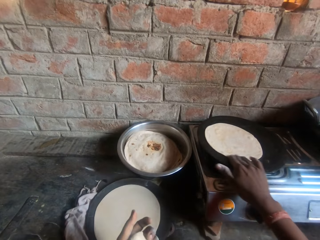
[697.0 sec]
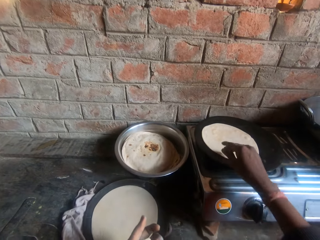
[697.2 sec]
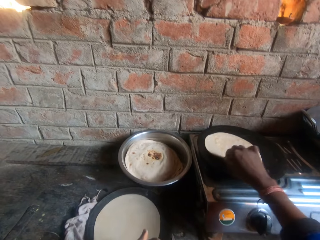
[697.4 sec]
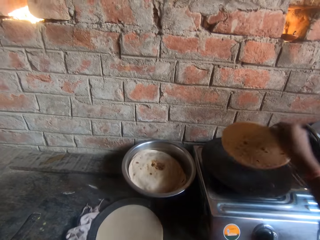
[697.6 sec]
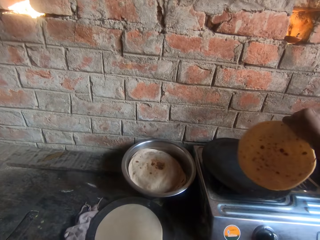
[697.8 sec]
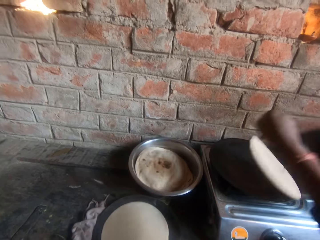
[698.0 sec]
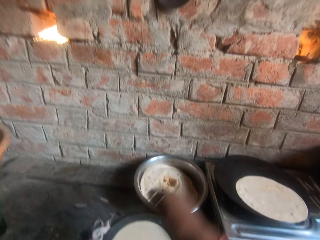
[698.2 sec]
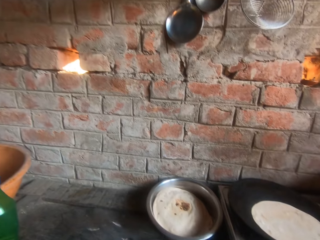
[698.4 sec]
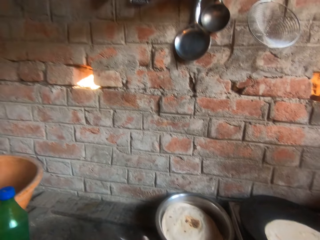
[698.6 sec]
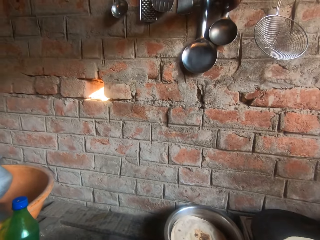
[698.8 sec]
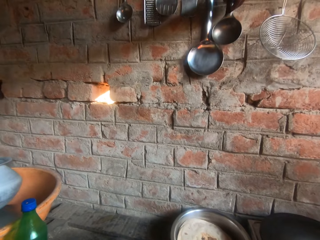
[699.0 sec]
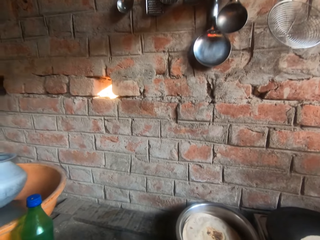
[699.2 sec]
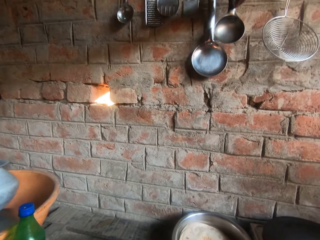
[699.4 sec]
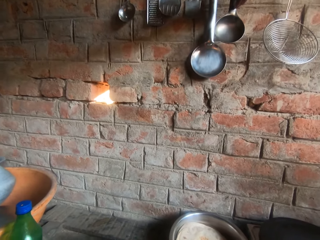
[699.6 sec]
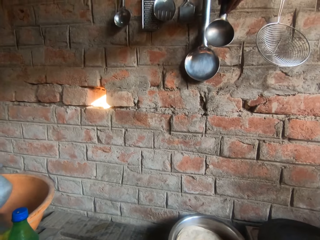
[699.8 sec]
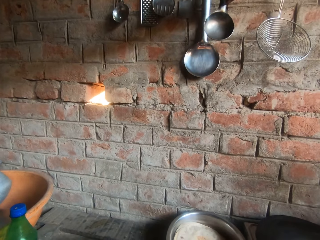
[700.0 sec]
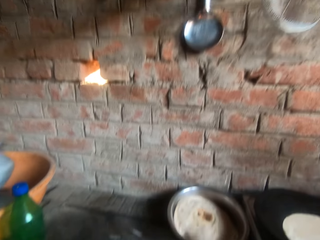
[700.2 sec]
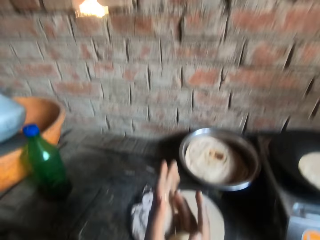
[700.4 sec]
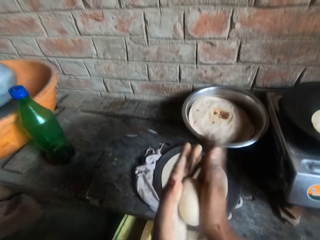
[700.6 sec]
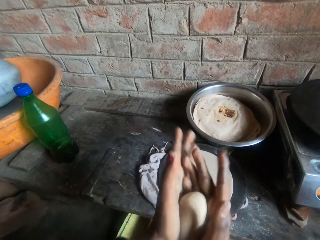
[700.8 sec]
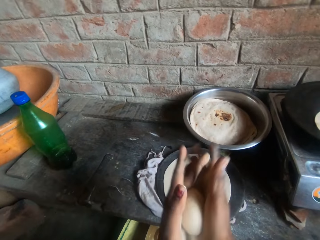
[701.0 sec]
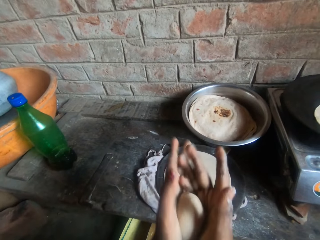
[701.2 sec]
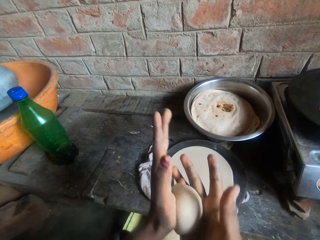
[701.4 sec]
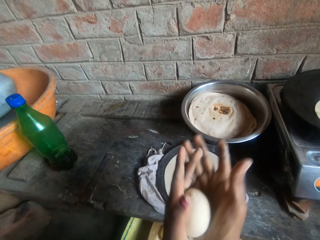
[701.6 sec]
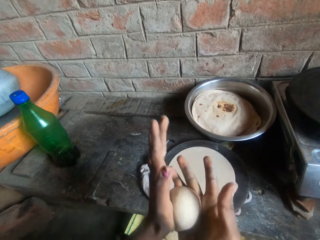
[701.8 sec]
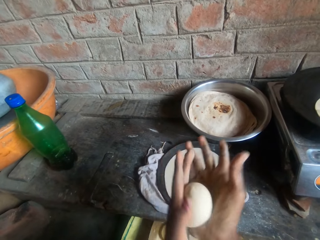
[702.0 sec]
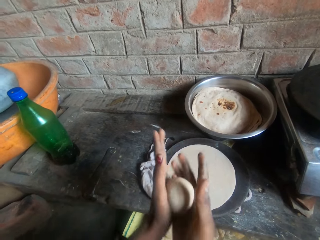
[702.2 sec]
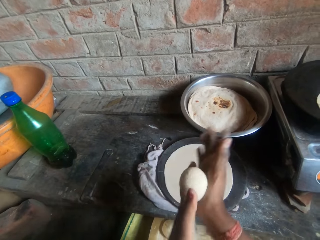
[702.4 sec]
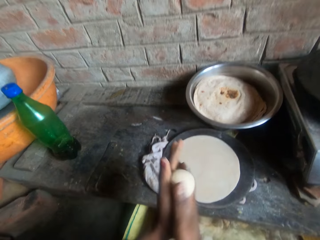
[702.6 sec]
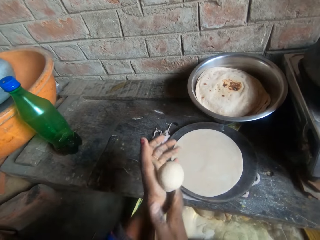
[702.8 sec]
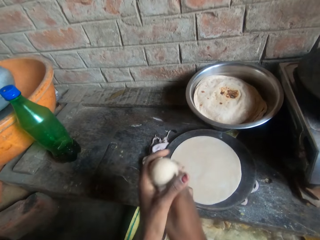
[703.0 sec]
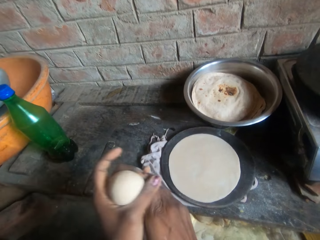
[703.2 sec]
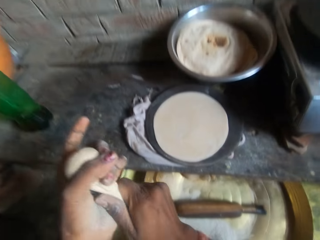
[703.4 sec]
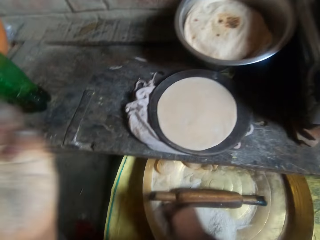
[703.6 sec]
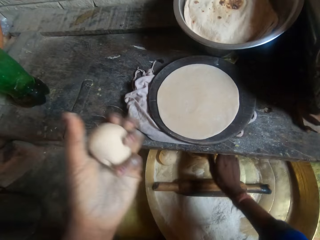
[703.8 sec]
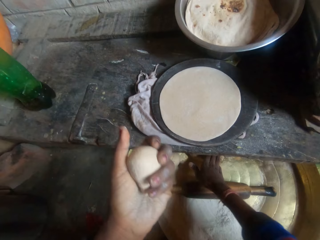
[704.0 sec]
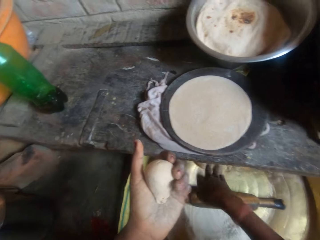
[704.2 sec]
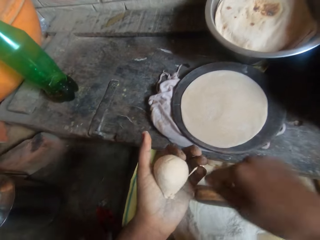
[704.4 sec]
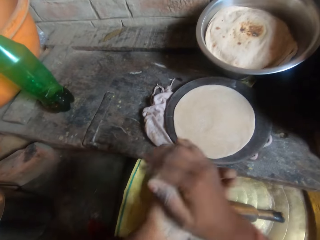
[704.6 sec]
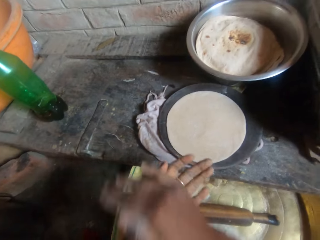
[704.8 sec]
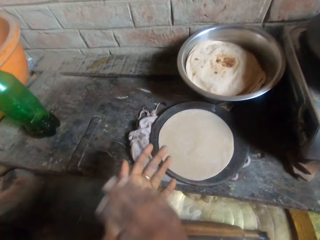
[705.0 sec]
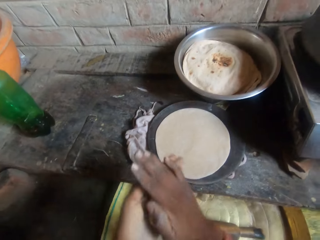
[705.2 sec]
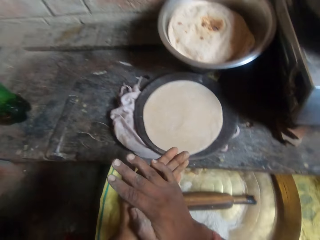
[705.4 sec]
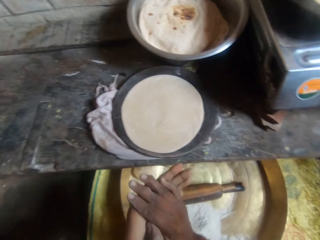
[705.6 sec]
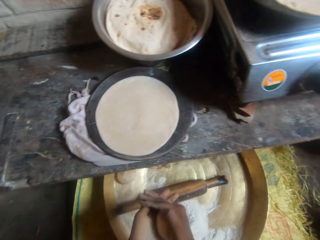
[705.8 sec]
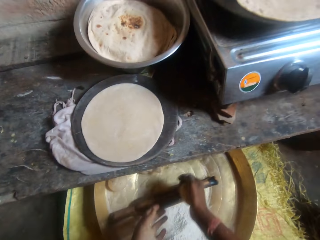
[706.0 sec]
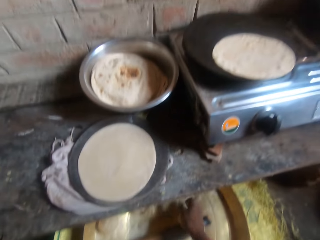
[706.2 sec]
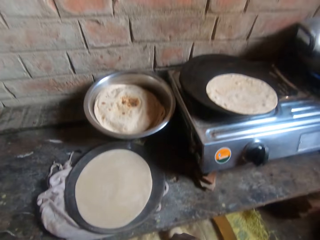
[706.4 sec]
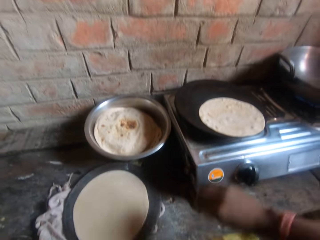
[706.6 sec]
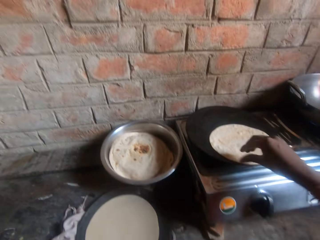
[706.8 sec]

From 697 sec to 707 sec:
The camera wearer flips the roti on the griddle. He kneads the dough with his hands. He holds the dough.

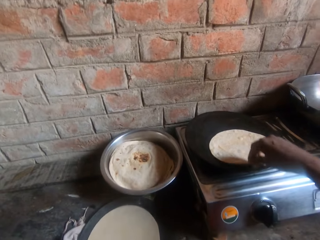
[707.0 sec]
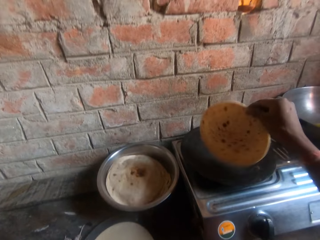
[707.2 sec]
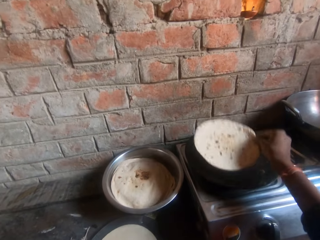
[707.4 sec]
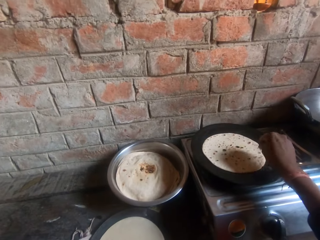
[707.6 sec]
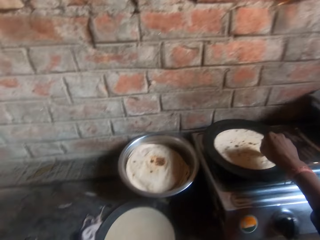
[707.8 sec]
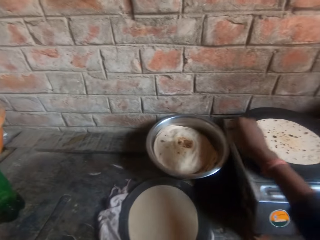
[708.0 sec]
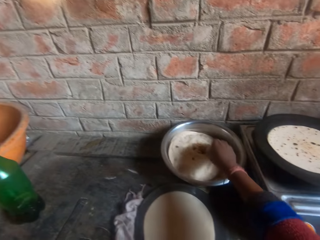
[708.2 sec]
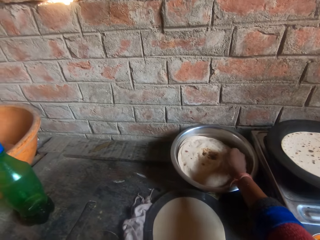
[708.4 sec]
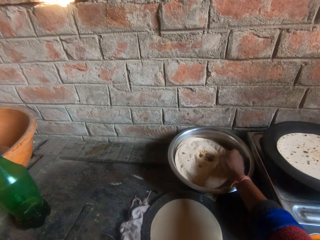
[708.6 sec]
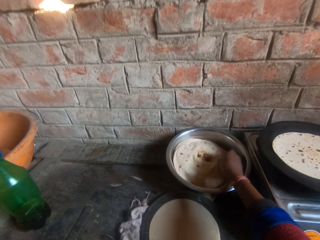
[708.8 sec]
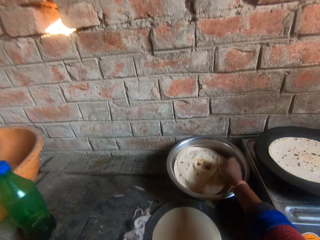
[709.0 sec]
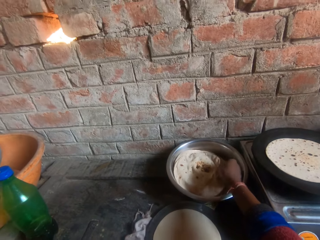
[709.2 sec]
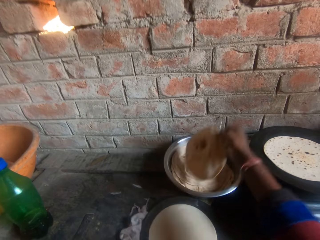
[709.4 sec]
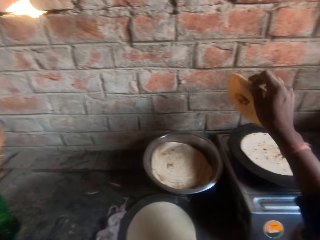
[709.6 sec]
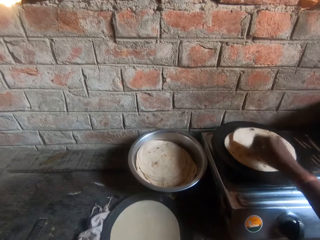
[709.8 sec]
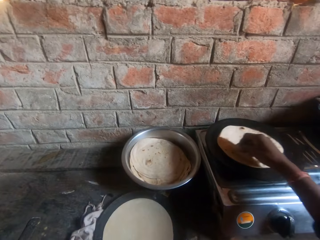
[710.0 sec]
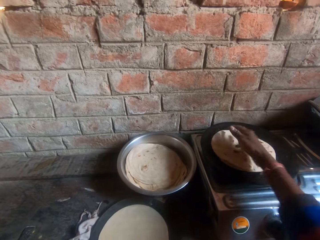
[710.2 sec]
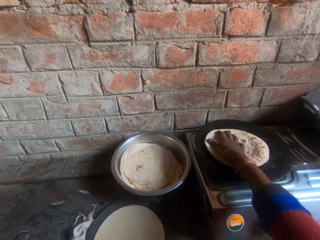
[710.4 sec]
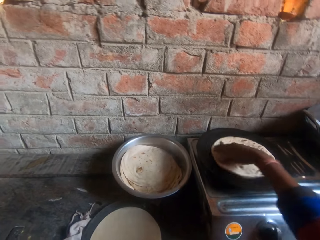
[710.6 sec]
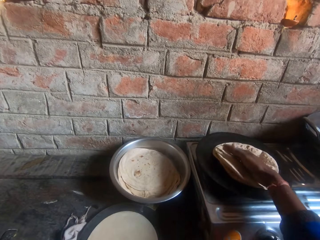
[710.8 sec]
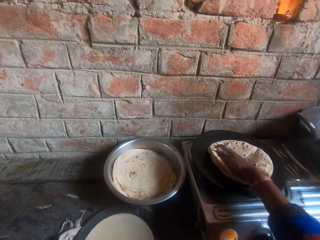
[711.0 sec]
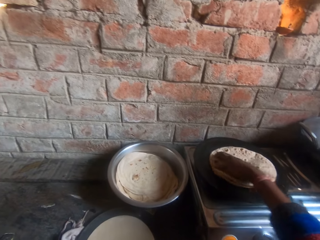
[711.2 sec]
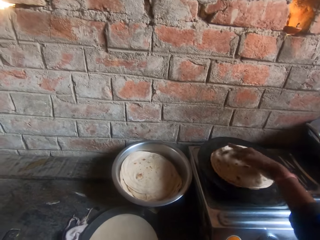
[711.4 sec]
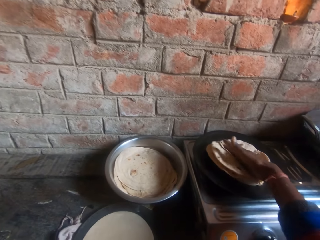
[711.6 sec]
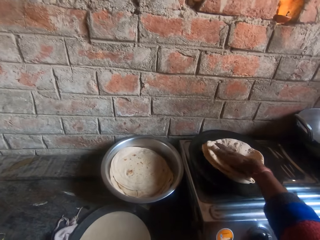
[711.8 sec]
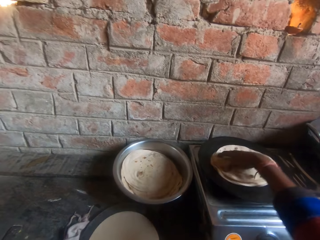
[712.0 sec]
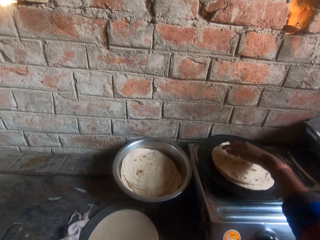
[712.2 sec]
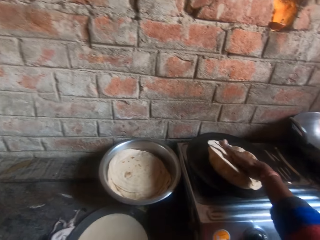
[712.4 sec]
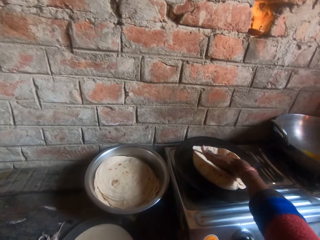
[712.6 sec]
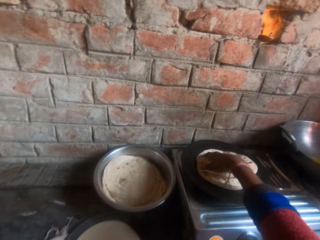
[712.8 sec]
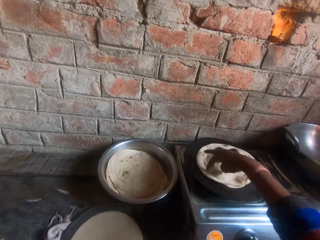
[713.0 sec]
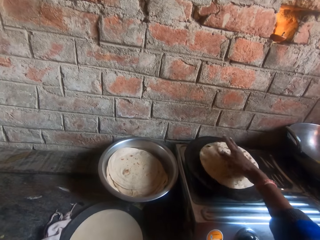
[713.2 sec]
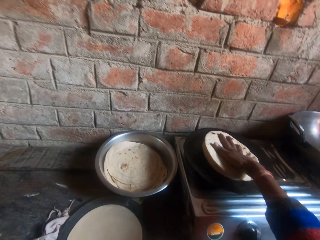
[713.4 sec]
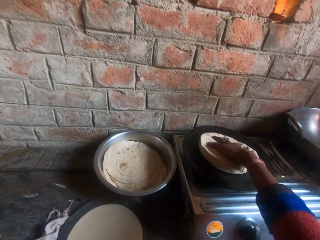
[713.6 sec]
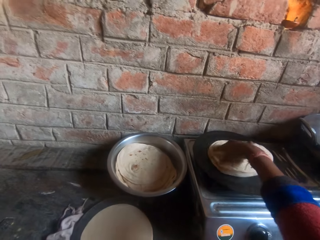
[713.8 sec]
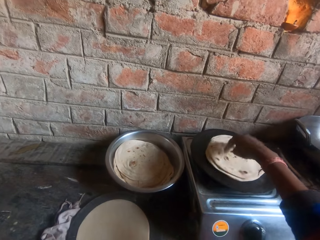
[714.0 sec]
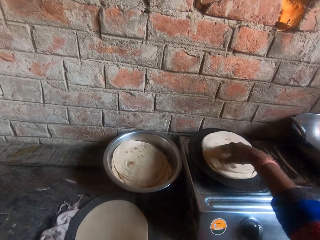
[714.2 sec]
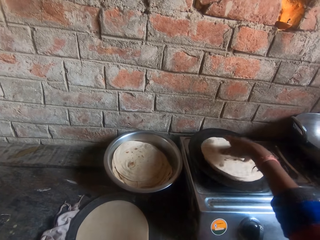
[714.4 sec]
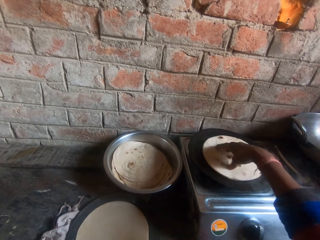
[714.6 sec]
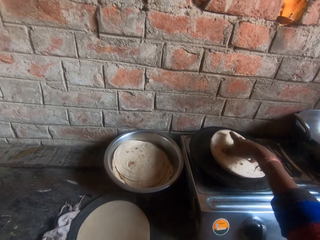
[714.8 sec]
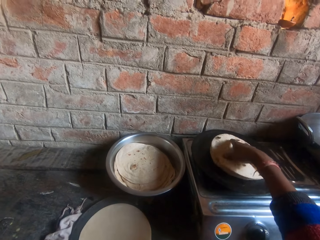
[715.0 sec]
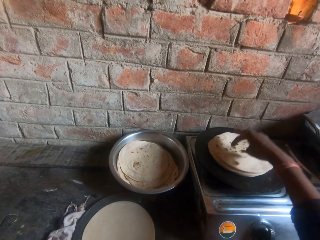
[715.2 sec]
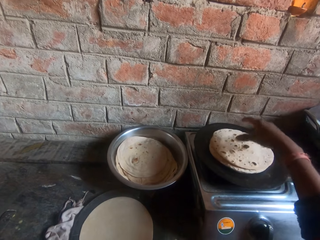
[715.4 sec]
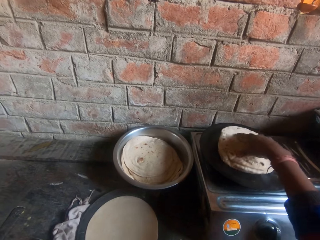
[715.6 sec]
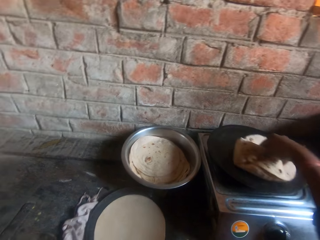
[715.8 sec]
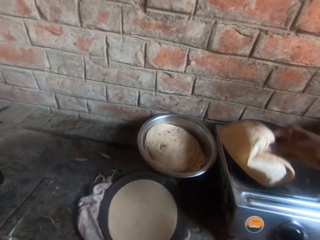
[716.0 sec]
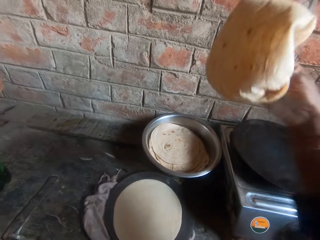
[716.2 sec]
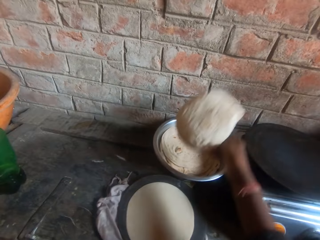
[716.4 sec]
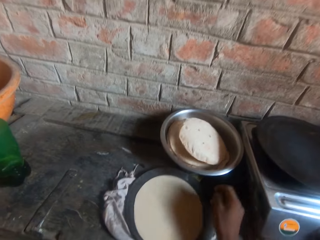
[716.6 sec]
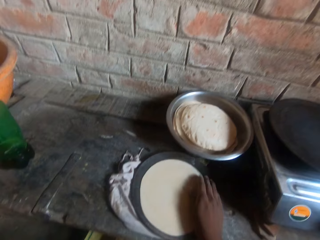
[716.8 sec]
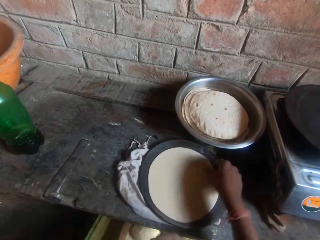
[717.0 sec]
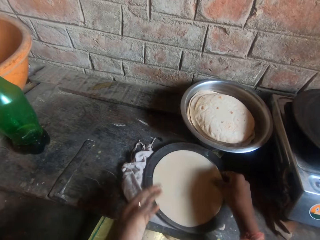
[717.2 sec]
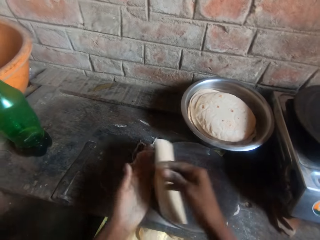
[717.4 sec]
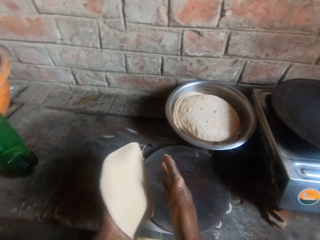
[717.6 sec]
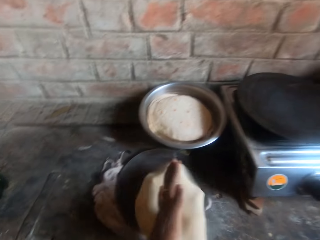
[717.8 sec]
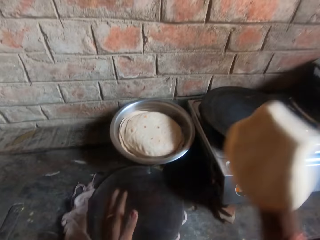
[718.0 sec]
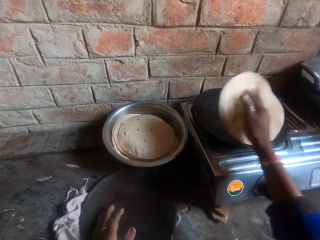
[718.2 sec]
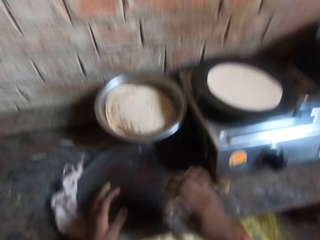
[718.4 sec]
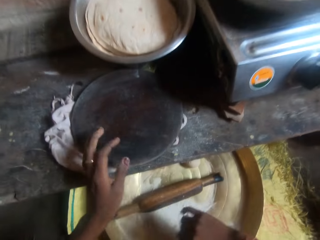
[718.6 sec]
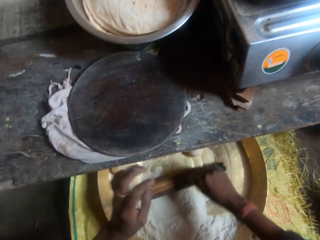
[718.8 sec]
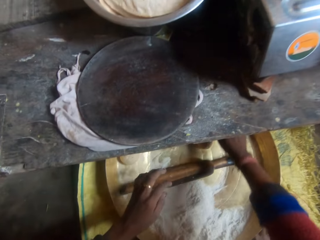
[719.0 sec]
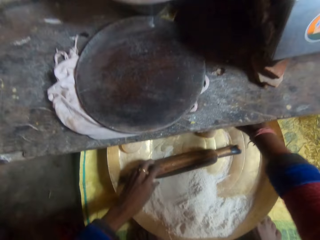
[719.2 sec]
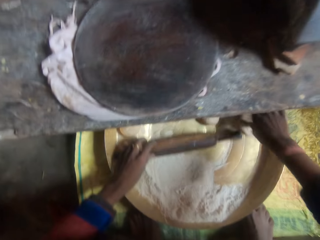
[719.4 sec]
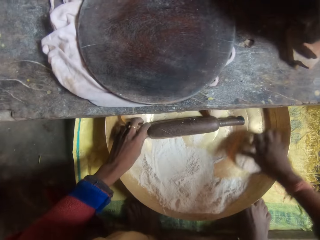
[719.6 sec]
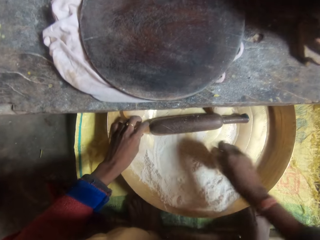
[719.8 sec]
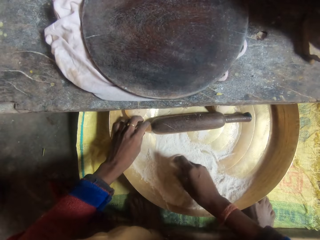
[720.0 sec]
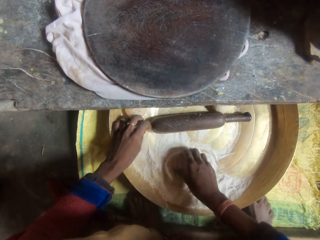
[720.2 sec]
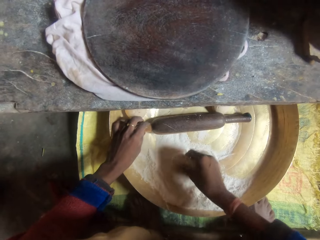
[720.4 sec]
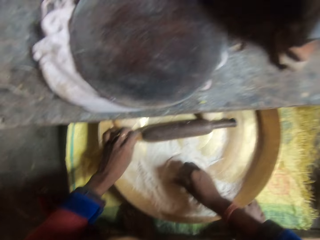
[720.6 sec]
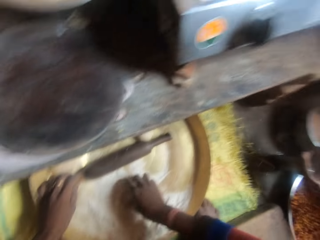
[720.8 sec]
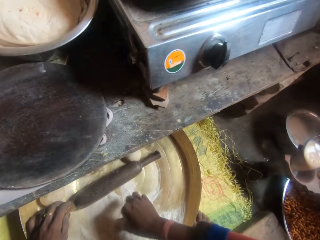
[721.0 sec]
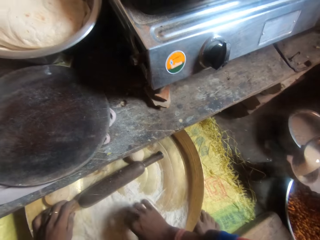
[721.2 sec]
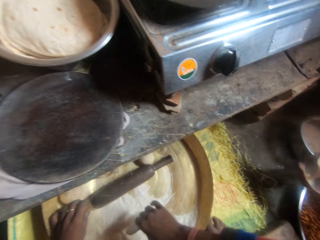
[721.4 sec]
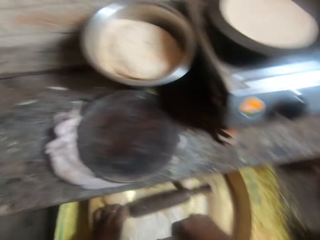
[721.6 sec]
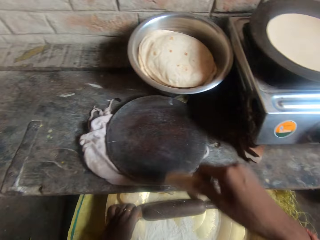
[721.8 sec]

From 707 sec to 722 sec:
The camera wearer flips the roti on the griddle. He holds the chapati. He moves the roti from the bowl to the griddle. He presses the roti on the griddle with his hand. He drops the roti in the bowl. He moves the dough from the board to the griddle. He holds the kneading dough. He rolls the dough in flour inside the bucket.
